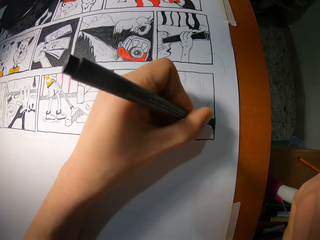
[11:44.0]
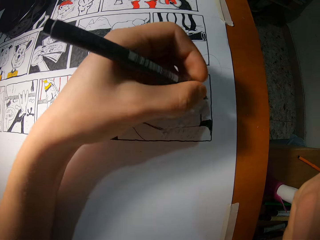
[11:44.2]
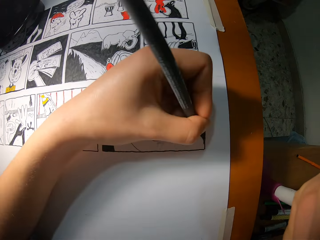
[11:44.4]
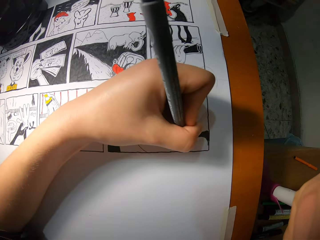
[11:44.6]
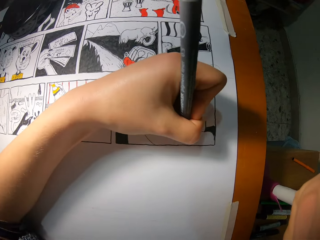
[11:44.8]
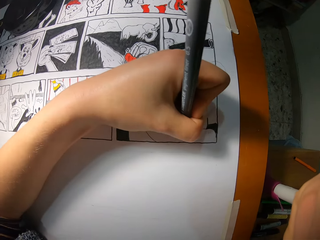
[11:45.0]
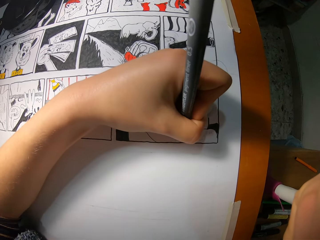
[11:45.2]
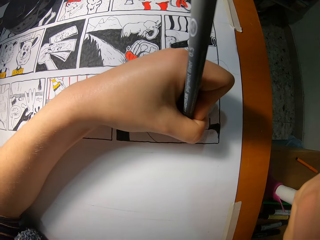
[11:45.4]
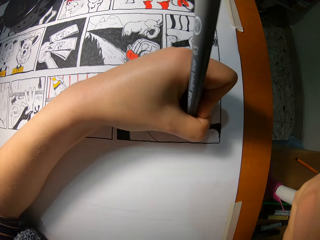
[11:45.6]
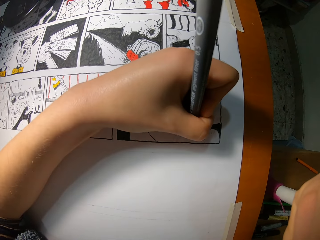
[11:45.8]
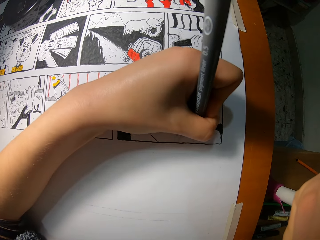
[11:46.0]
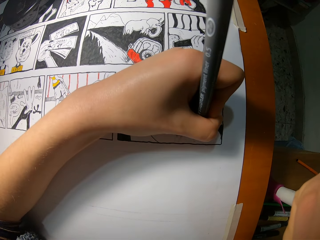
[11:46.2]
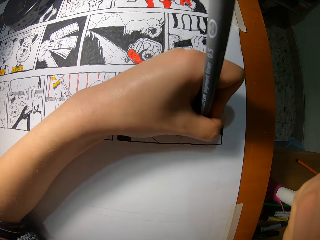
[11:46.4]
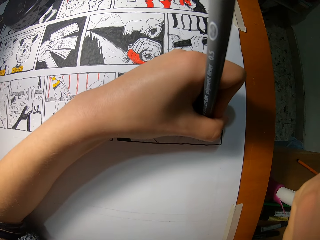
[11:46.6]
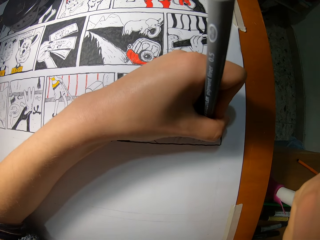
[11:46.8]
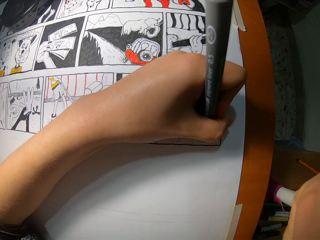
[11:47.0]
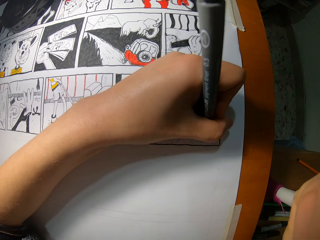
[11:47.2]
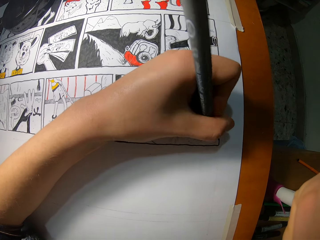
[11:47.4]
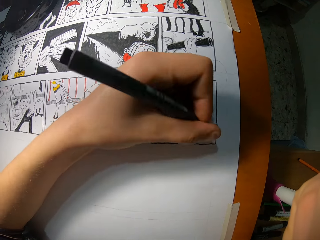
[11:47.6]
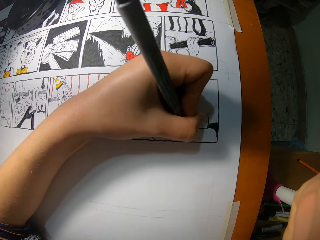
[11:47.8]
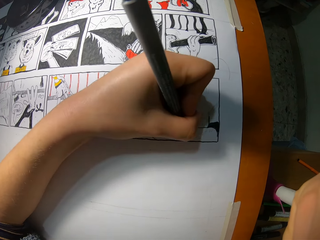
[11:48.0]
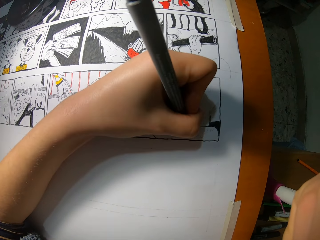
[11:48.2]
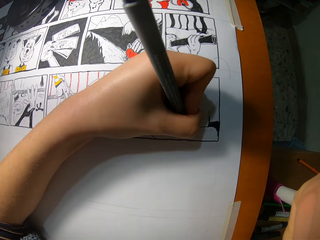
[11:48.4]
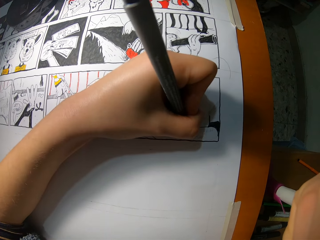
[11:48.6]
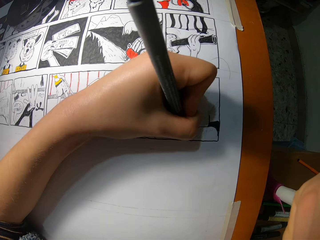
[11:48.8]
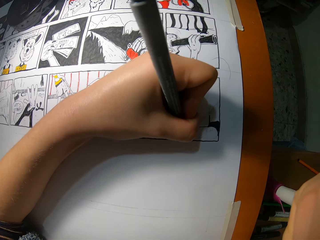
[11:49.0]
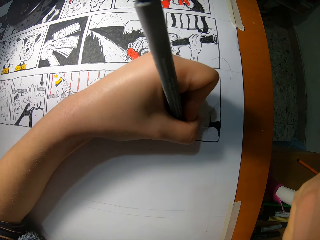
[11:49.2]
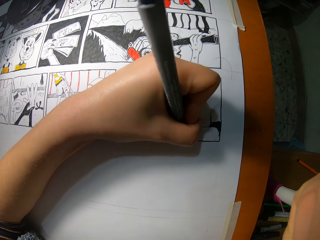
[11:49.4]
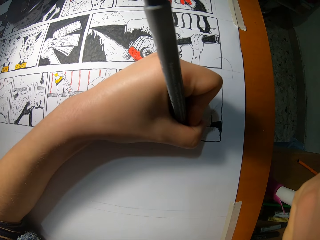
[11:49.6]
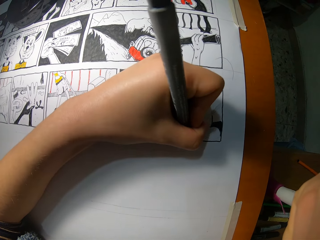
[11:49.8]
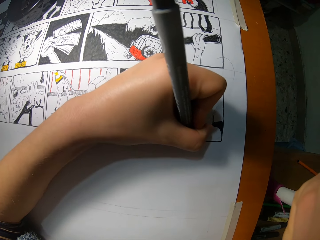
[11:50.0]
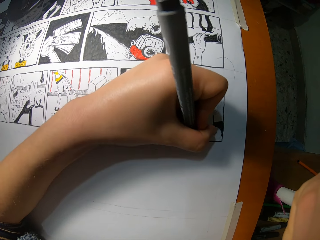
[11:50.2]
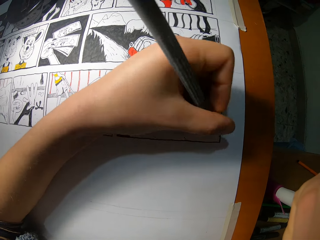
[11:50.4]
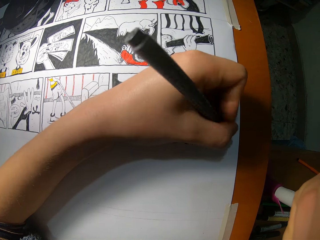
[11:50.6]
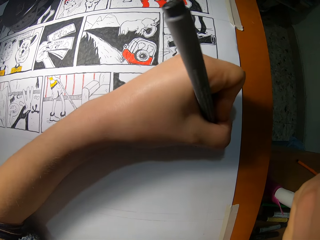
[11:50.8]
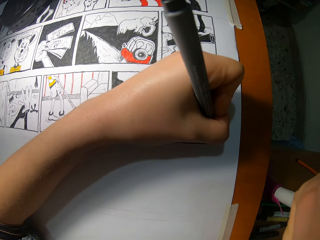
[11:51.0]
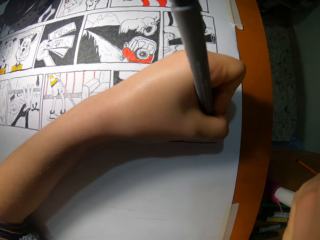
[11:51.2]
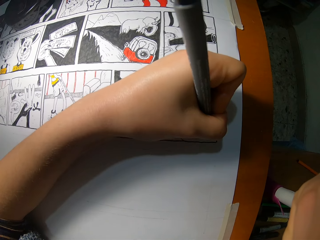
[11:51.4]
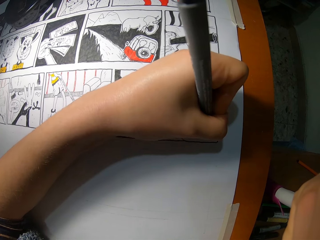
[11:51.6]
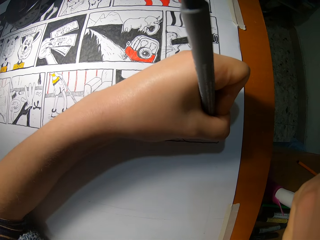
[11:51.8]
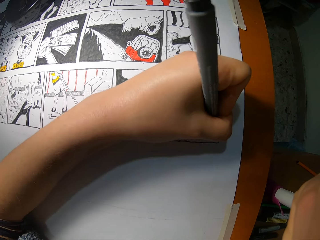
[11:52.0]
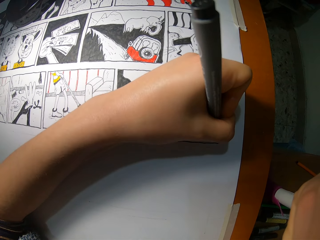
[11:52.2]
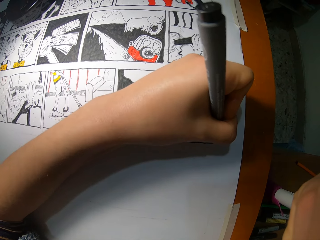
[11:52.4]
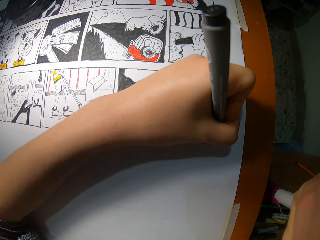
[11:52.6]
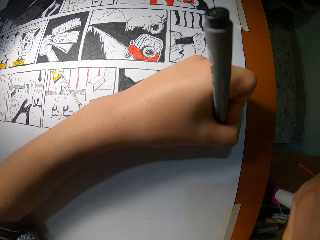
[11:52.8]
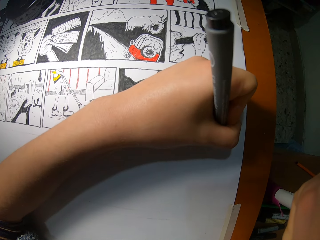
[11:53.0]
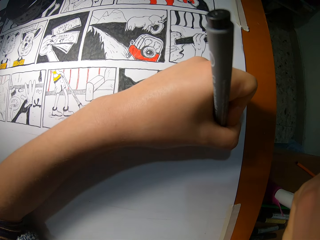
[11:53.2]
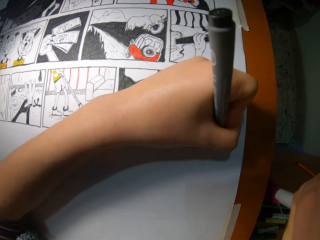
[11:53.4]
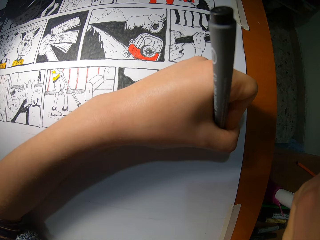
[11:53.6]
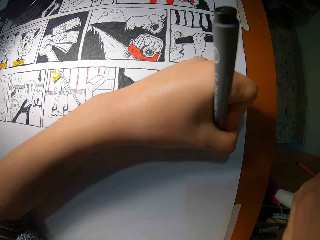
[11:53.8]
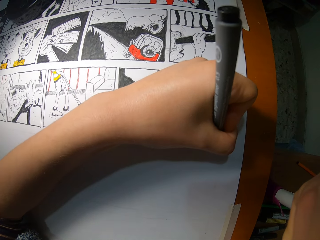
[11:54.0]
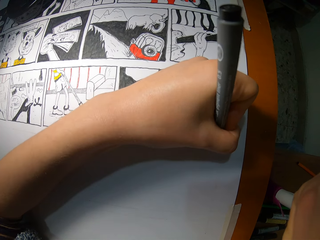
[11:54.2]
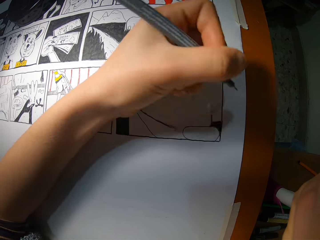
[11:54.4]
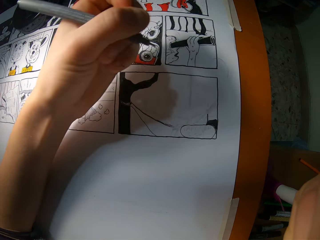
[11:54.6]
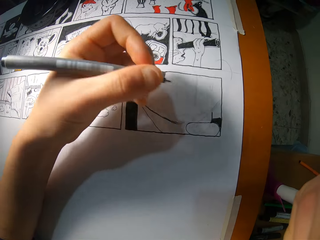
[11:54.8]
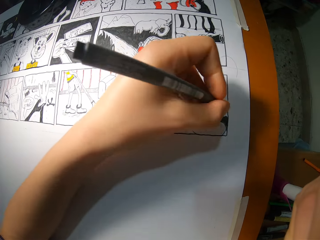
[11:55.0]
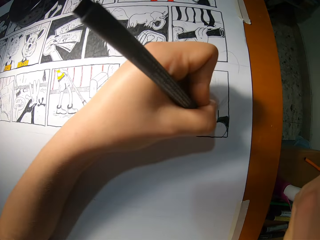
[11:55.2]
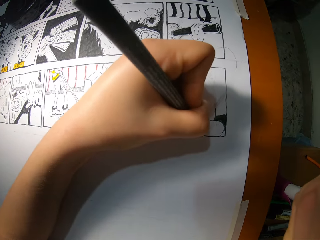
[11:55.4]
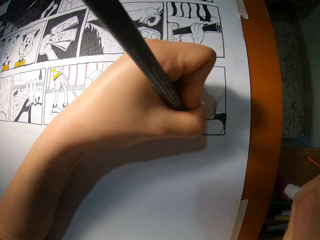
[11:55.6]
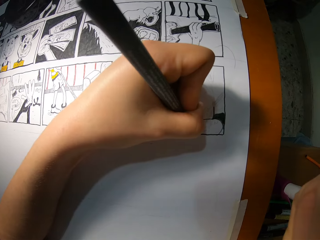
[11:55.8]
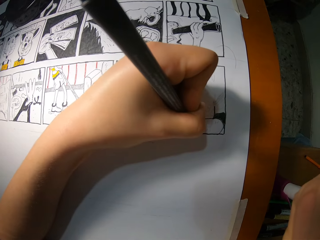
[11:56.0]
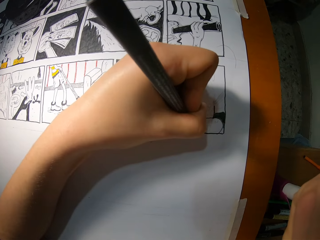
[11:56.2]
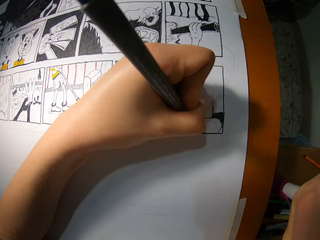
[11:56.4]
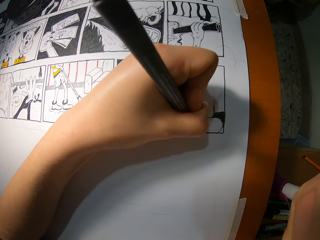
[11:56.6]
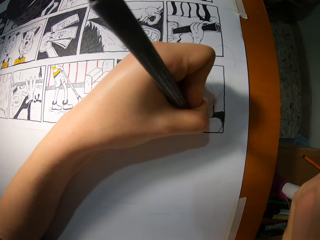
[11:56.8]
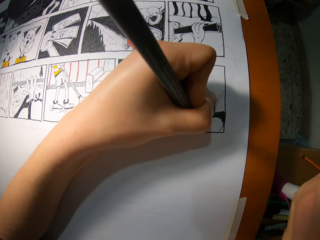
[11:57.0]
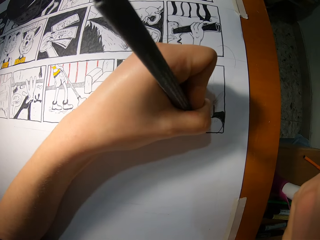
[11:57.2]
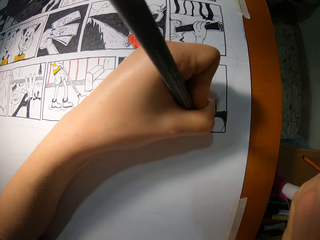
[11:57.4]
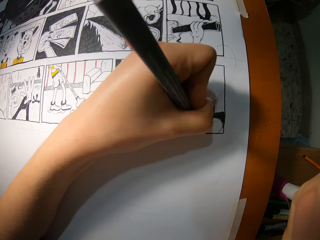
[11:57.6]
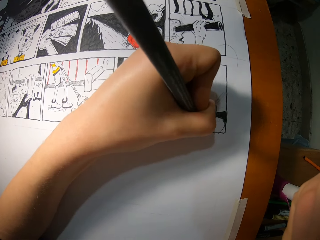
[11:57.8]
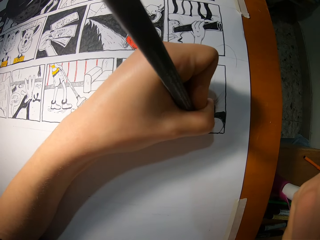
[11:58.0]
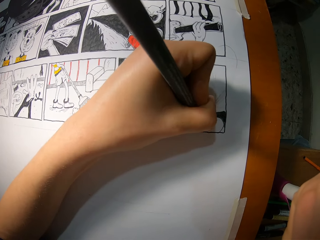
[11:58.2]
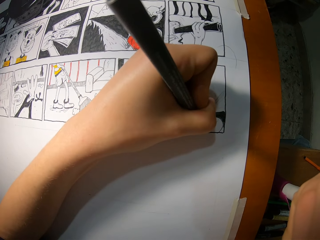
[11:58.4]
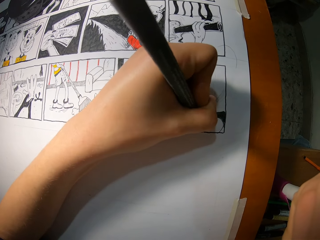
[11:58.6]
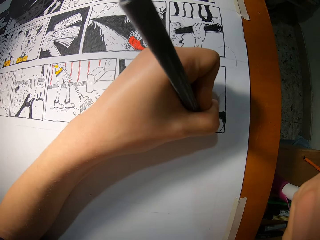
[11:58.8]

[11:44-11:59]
The camera wearer removes the pencil from the cardboard with her left hand. She draws on the cardboard with the pencil with her left hand. She removes the pencil from the cardboard with her left hand. She draws on the cardboard with the pencil with her left hand. She removes the pencil from the cardboard with her left hand. She draws on the cardboard with the pencil with her left hand. She removes the pencil from the cardboard with her left hand. She draws on the cardboard with the pencil with her left hand. She writes on the drawing with the marker pen.

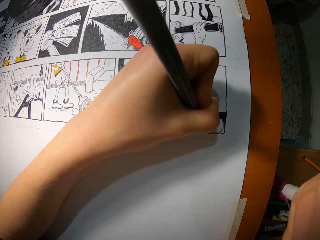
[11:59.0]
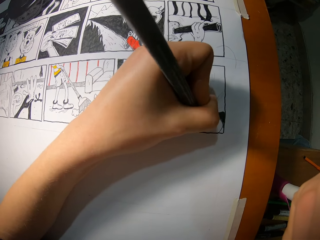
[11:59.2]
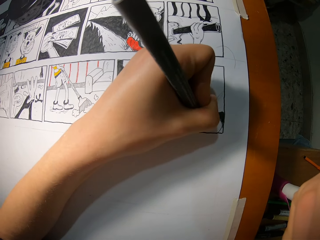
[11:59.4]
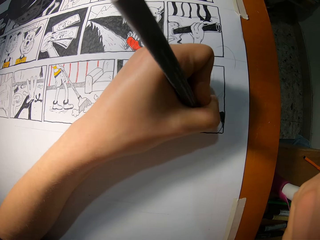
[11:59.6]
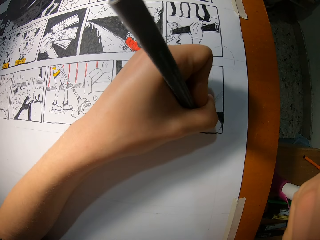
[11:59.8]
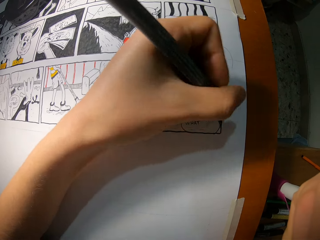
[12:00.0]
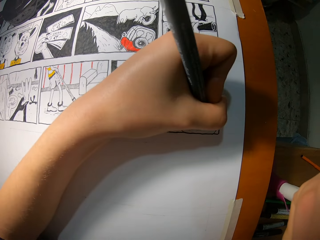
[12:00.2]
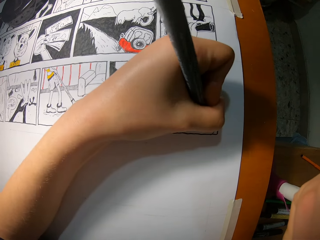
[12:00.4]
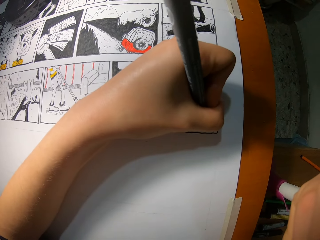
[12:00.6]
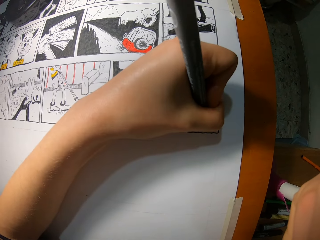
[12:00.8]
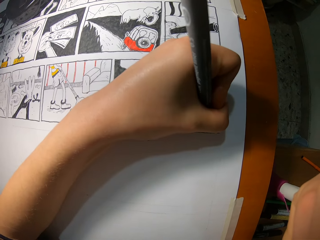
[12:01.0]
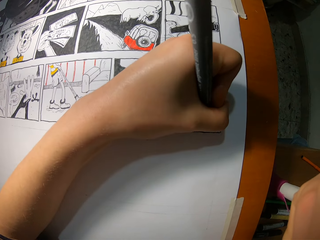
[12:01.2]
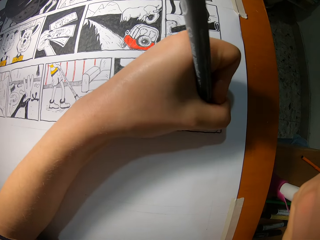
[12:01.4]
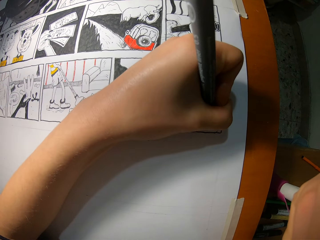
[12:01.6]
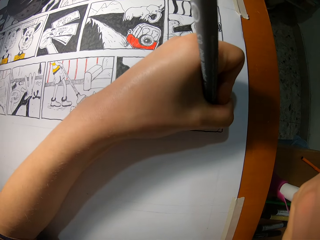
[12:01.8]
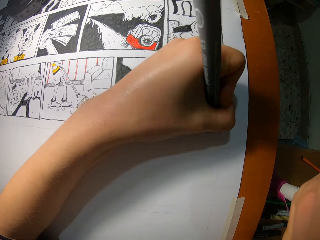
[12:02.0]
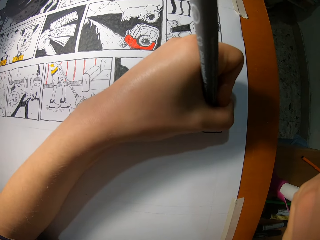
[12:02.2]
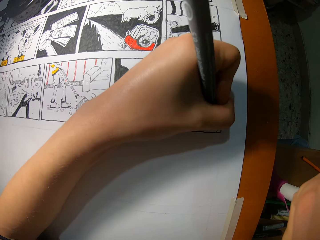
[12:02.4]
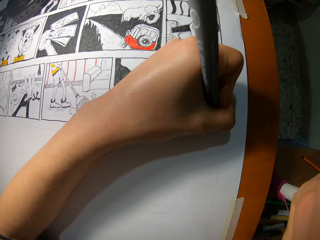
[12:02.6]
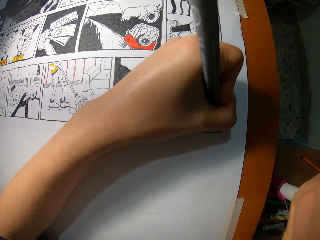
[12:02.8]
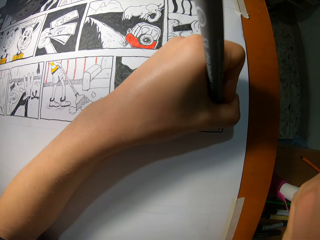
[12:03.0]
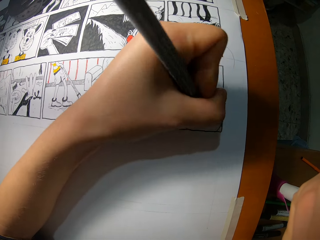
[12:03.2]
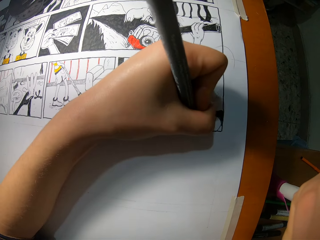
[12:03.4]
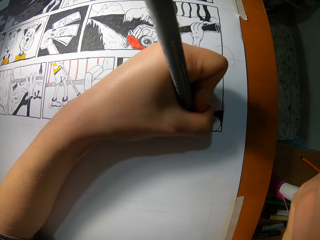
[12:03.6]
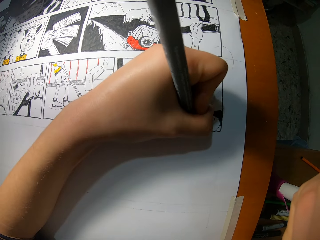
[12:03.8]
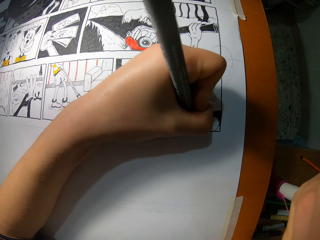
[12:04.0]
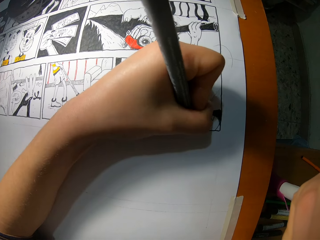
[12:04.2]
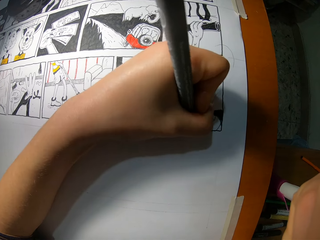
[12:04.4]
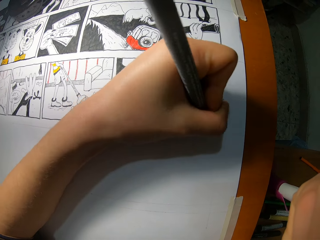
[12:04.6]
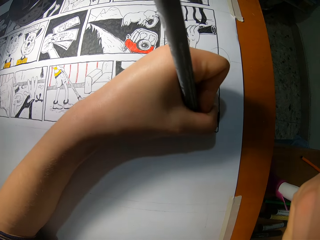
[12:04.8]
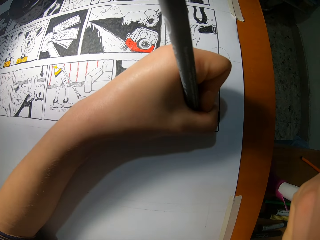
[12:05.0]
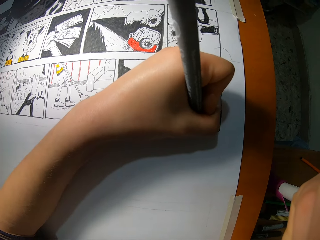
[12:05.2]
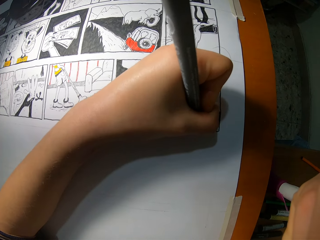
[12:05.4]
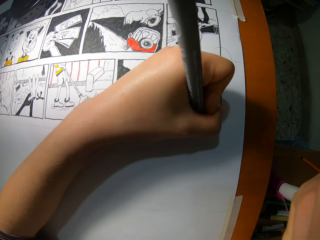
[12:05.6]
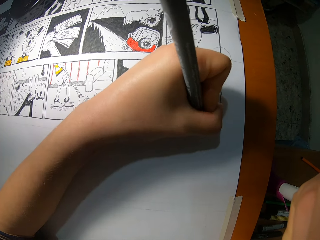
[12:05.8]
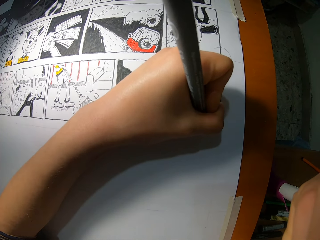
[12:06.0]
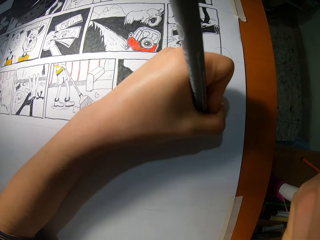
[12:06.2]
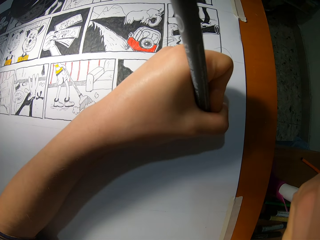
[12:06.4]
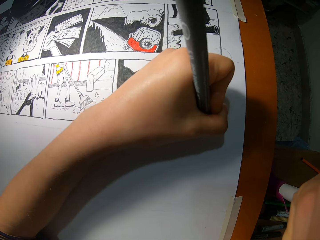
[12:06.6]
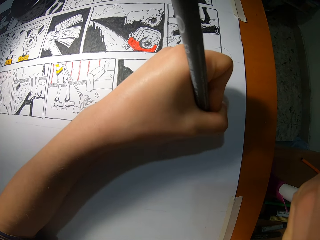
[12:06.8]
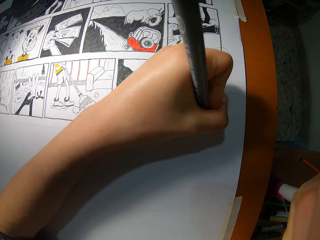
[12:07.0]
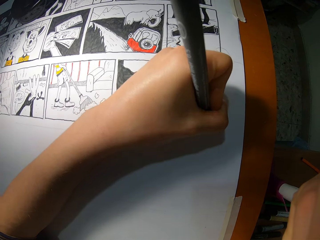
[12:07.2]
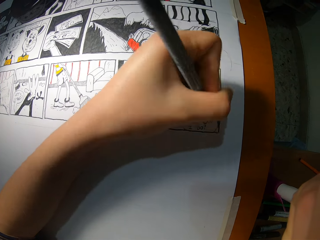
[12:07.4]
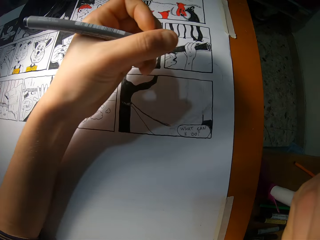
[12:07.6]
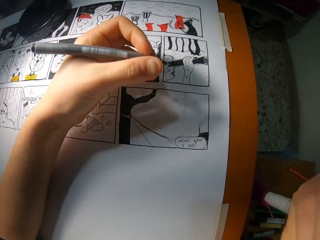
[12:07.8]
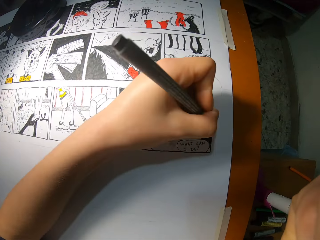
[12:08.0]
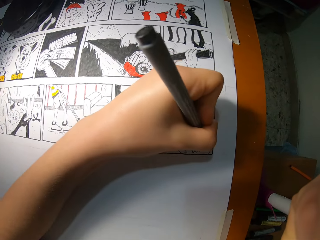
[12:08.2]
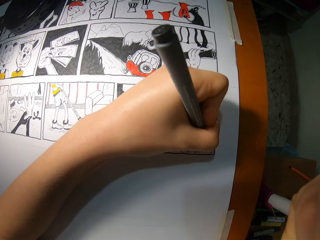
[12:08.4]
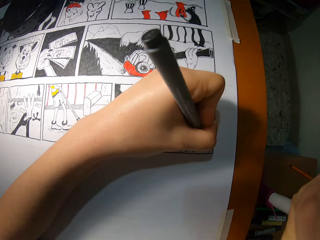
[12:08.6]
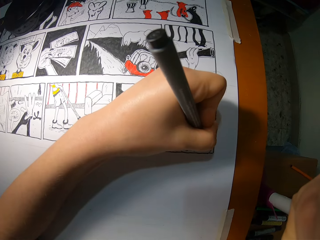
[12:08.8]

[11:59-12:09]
The camera wearer removes the pencil from the cardboard with her left hand. She draws on the cardboard with the pencil with her left hand. She removes the pencil from the cardboard with her left hand. She draws on the cardboard with the pencil with her left hand. She removes the pencil from the cardboard with her left hand.
